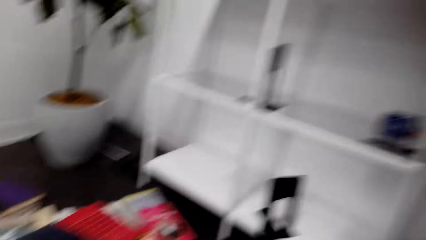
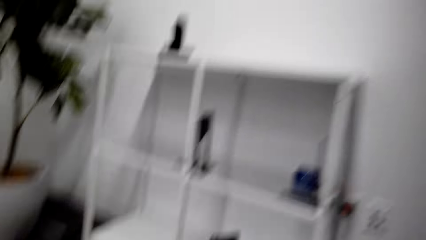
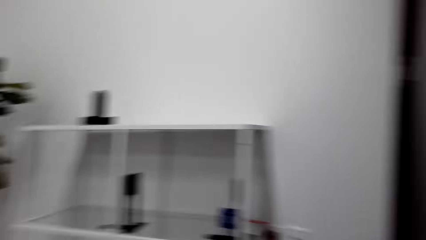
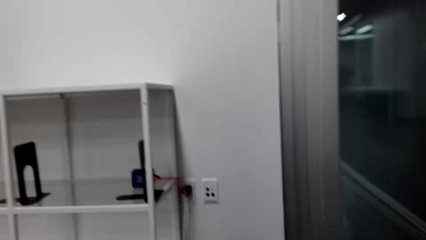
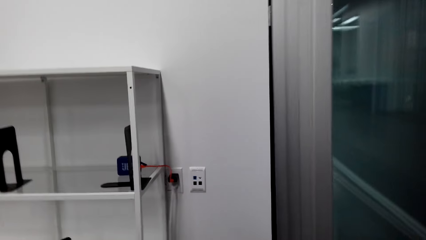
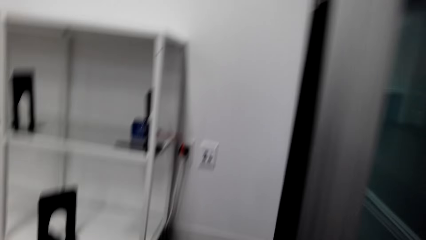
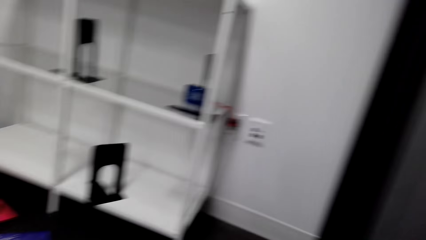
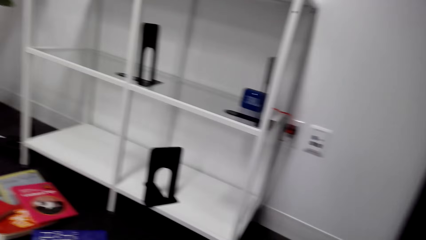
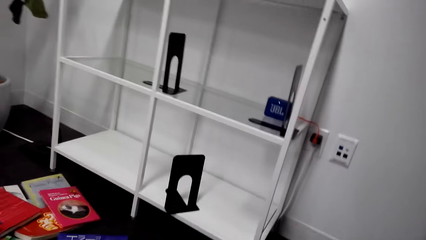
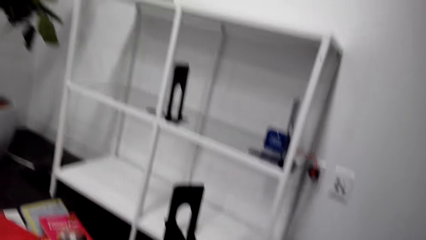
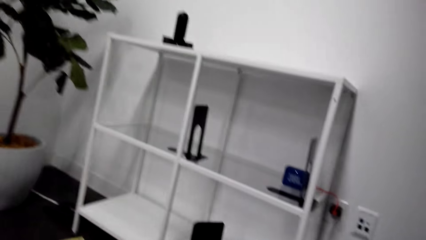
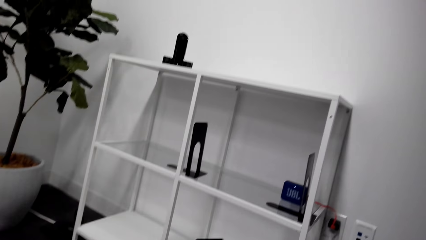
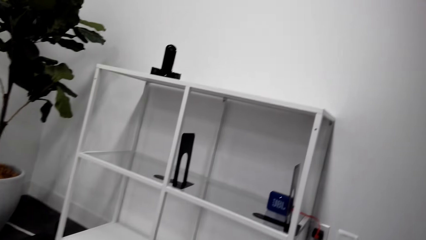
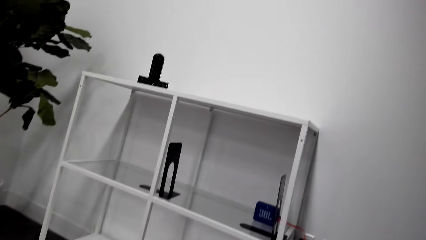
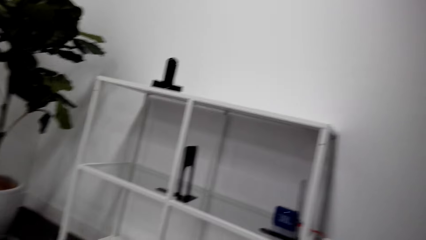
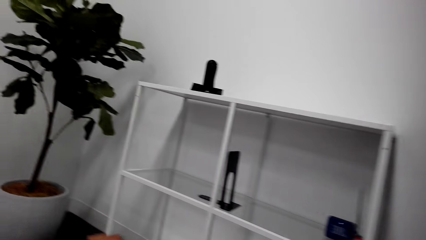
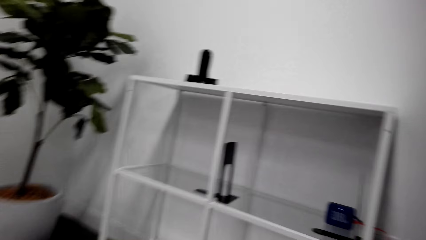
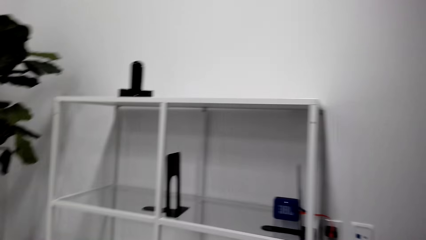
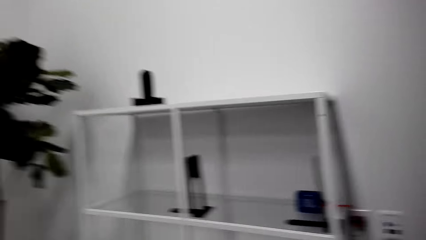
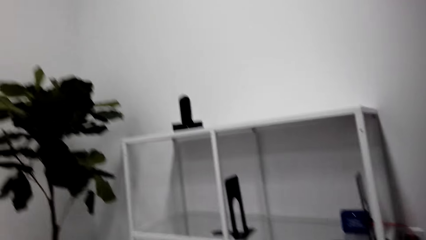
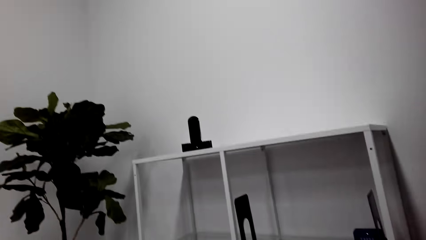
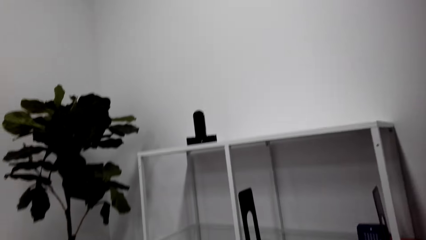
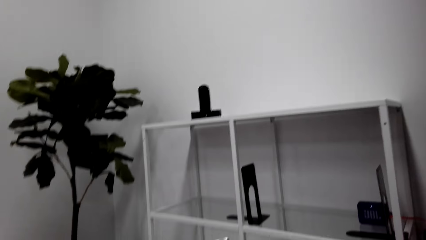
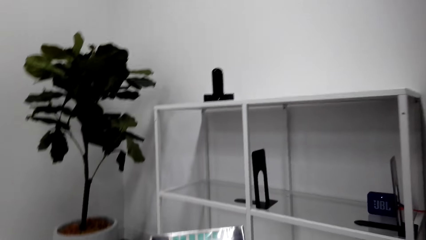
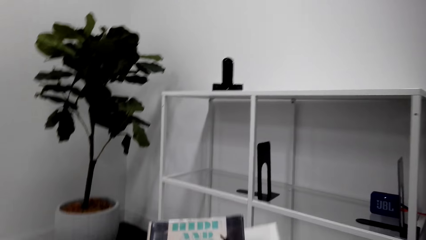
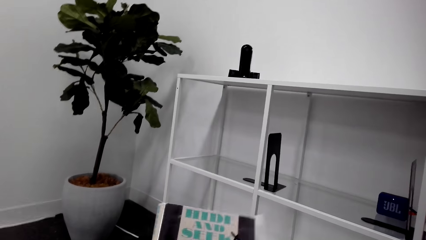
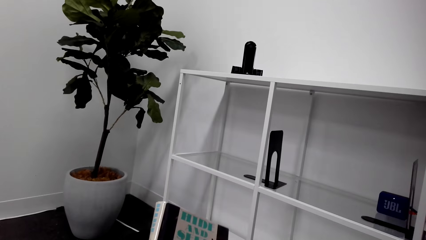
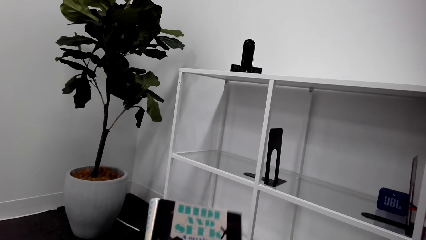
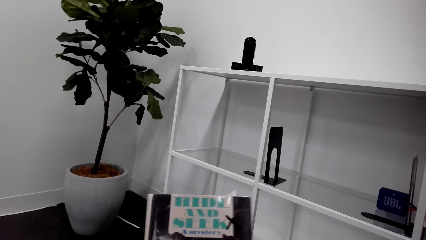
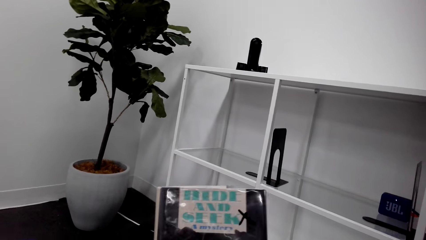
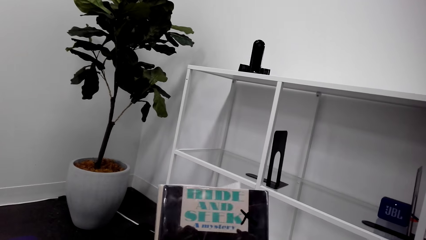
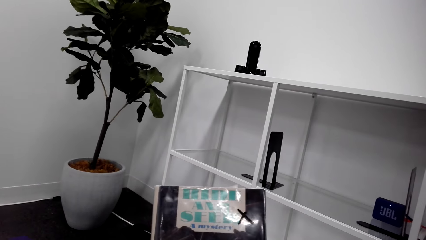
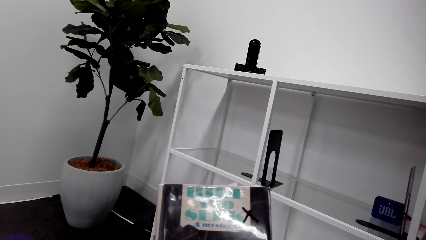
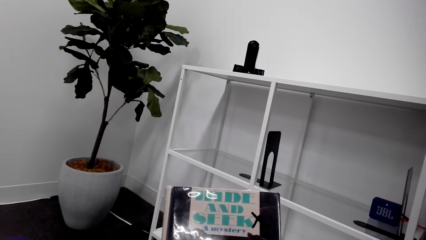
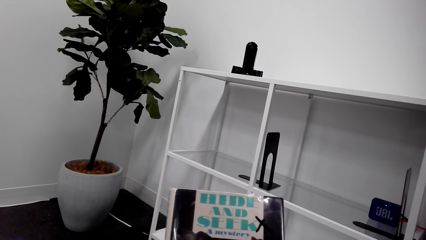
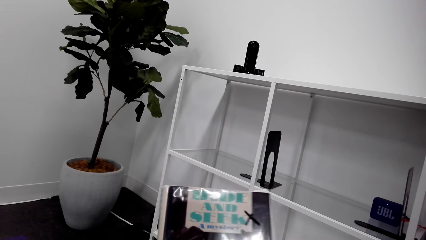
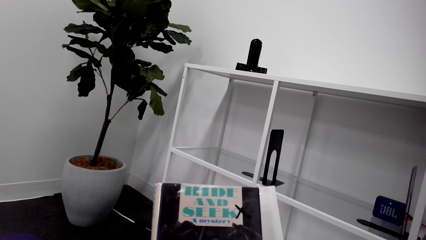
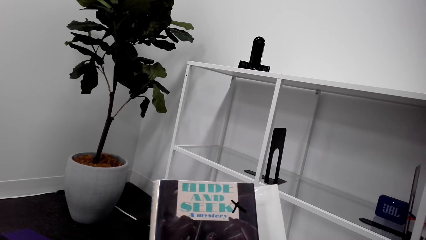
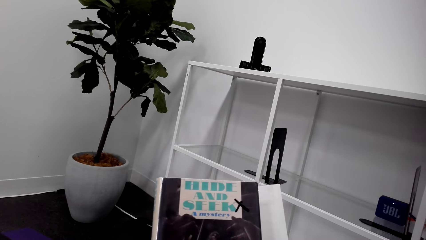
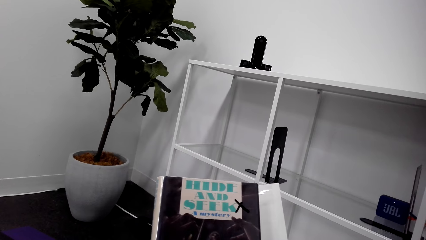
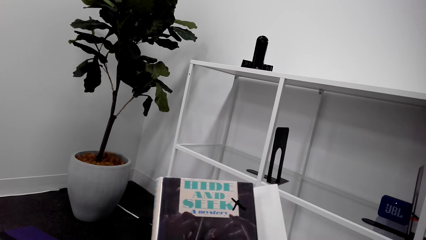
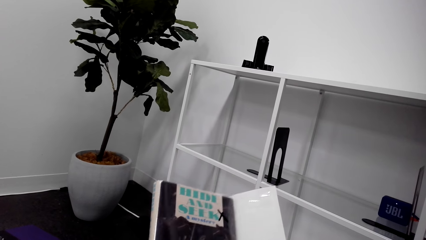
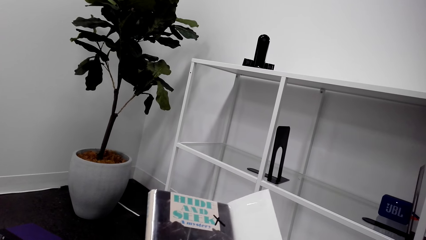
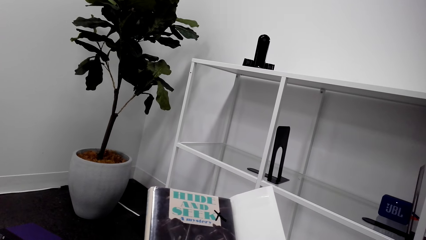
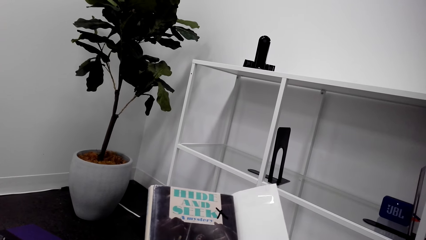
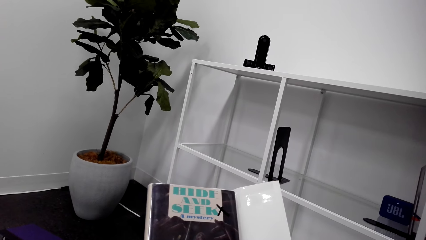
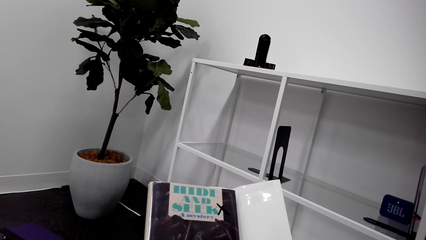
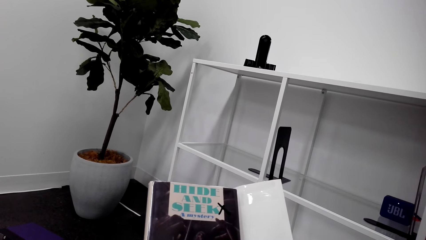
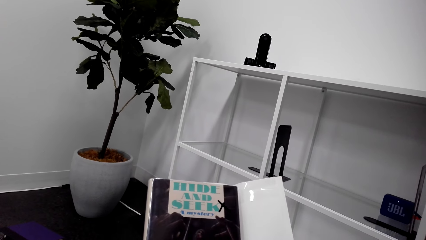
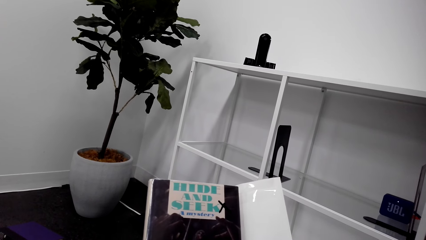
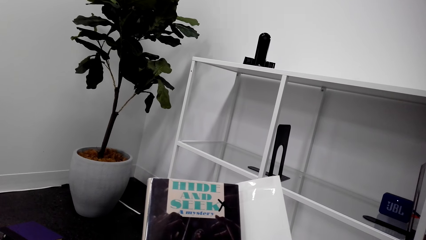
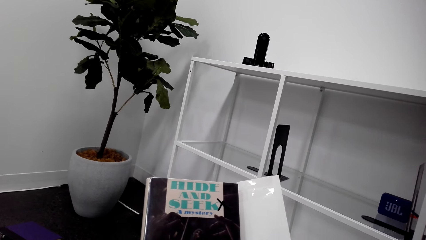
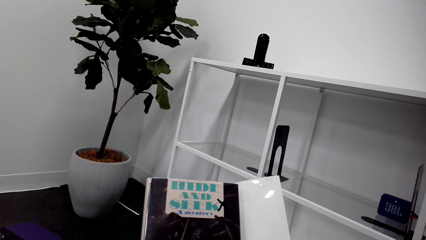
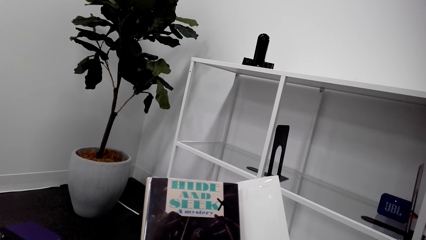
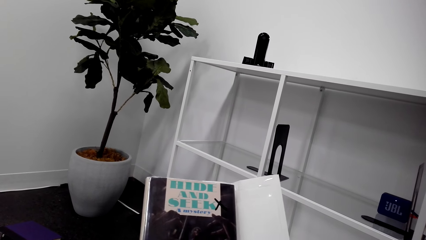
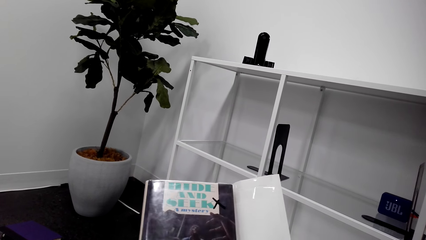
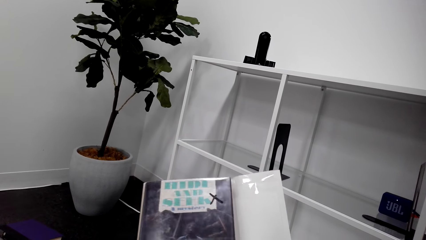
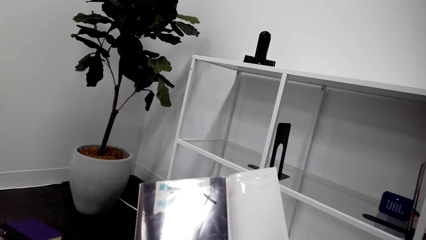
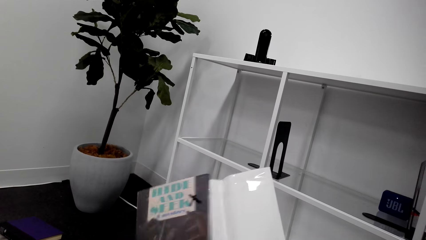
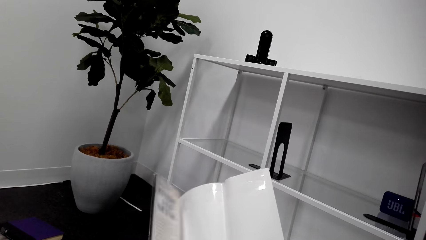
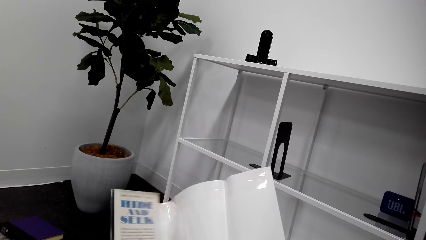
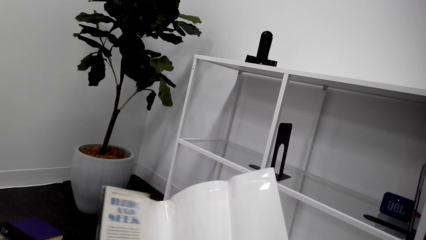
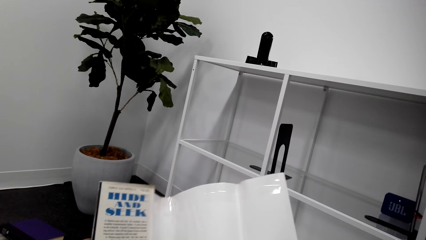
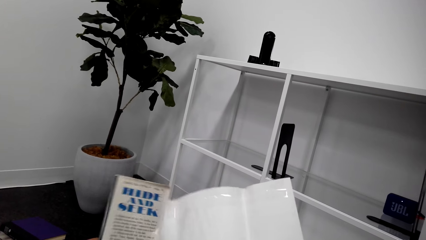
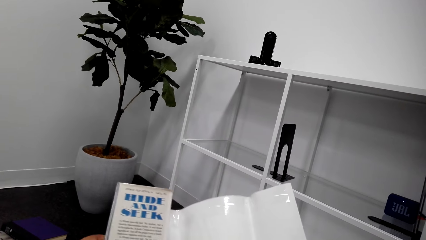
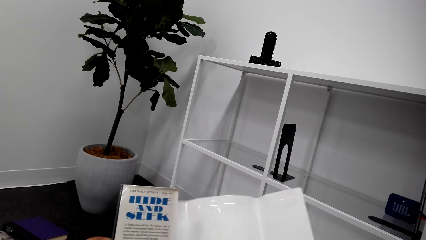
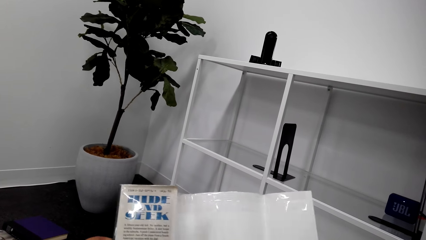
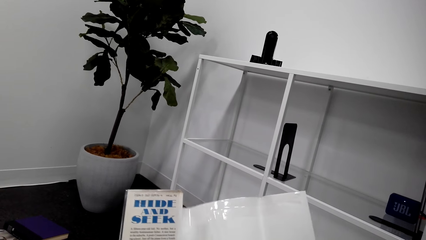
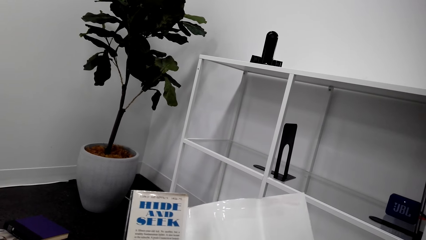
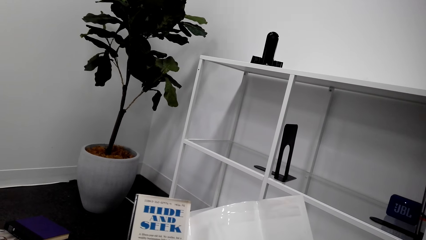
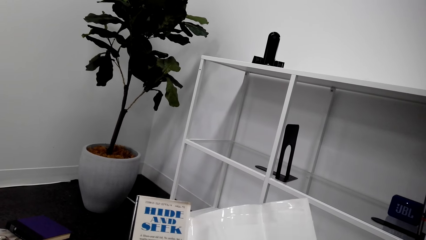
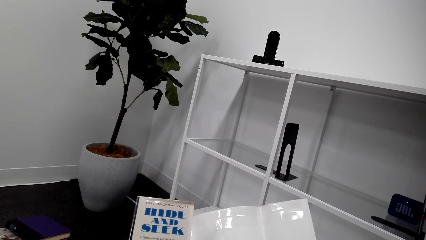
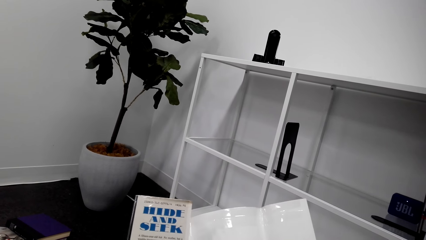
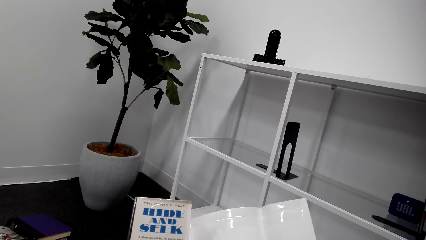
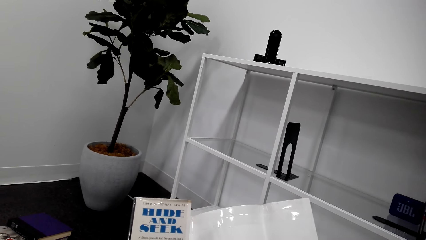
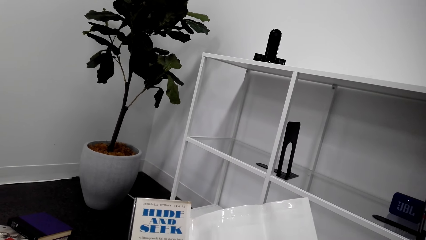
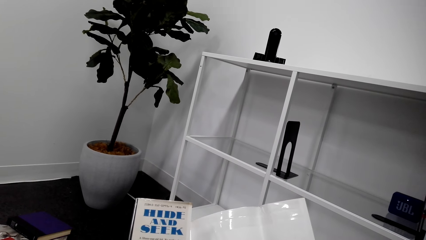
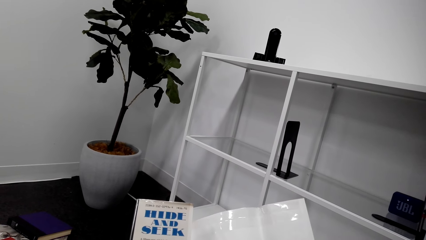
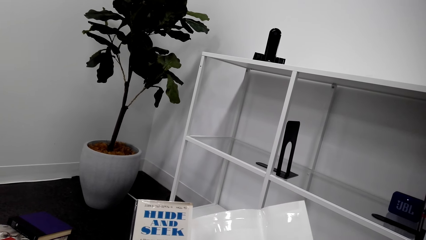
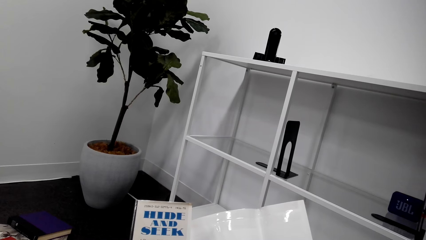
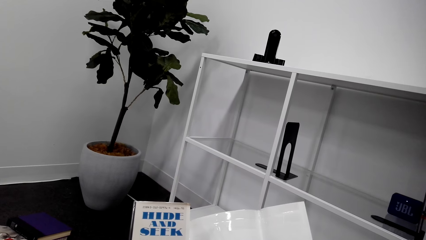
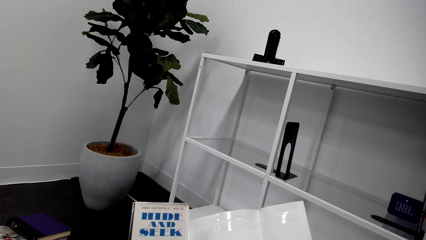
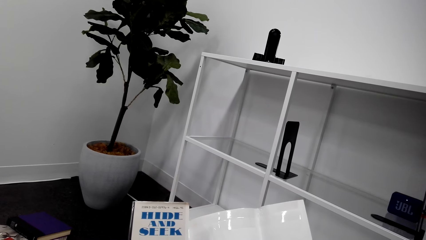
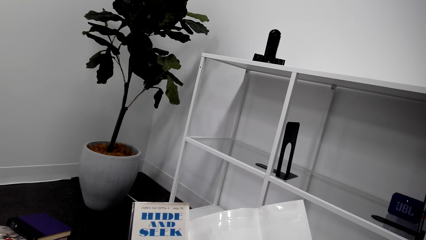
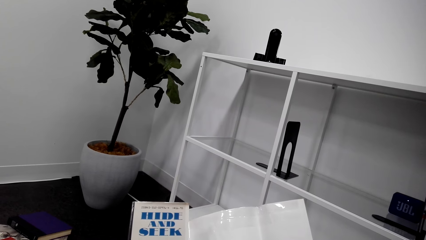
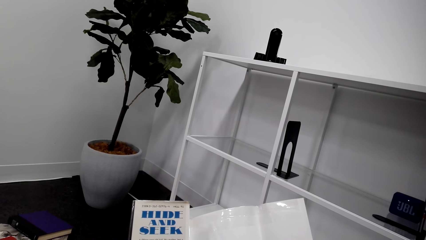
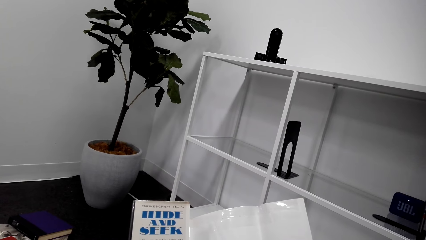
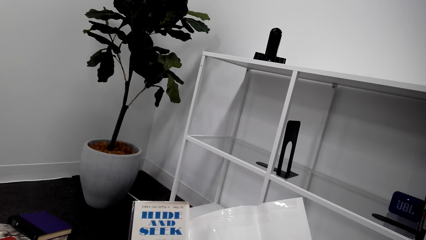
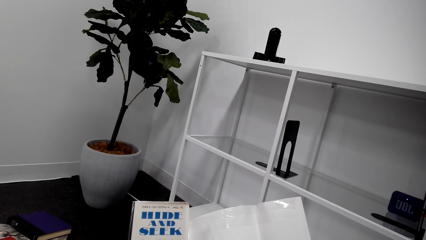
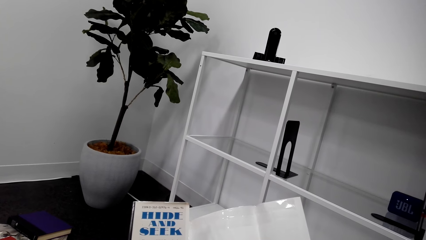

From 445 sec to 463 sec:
The camera wearer reads a book cover. They open a brochure. They open the book. They read the book.
